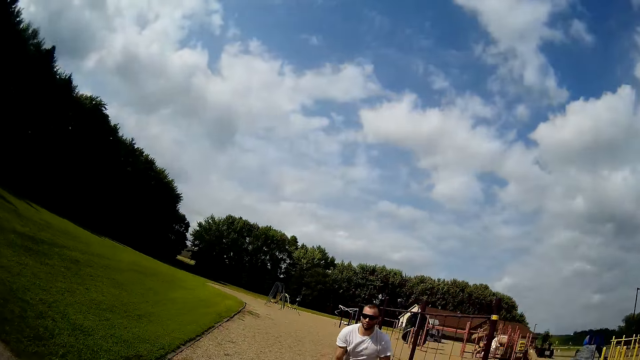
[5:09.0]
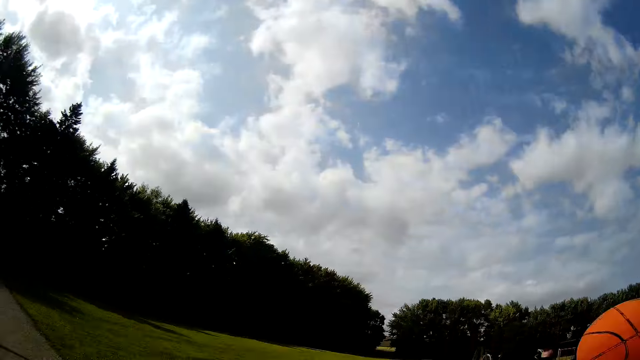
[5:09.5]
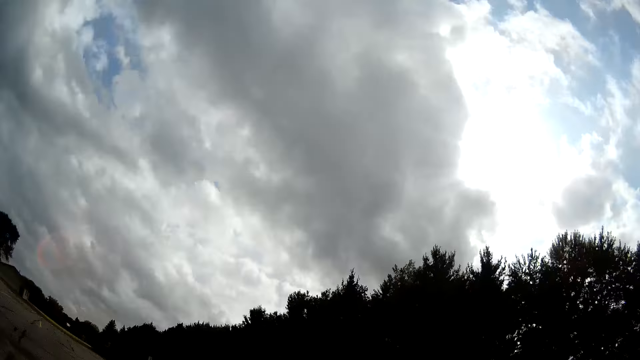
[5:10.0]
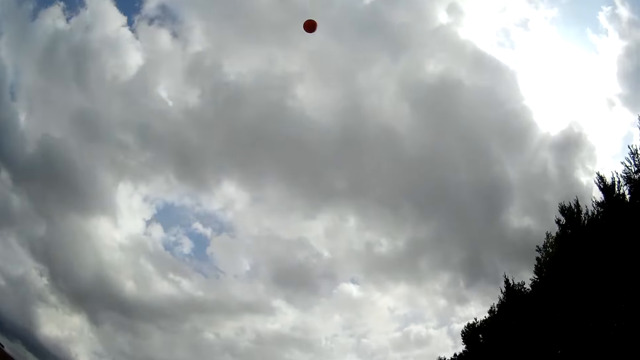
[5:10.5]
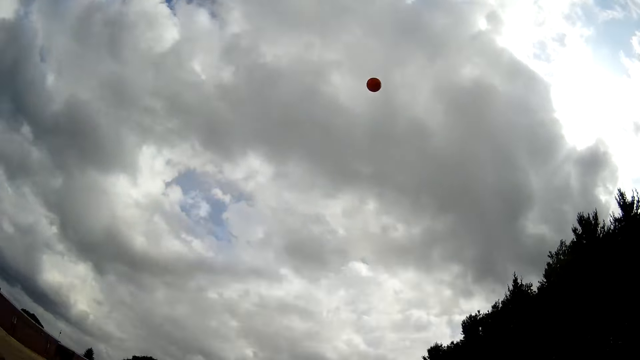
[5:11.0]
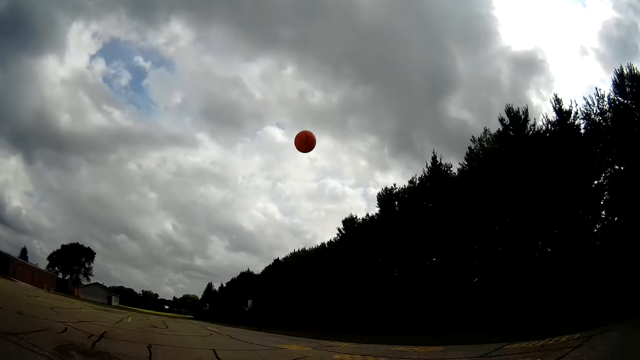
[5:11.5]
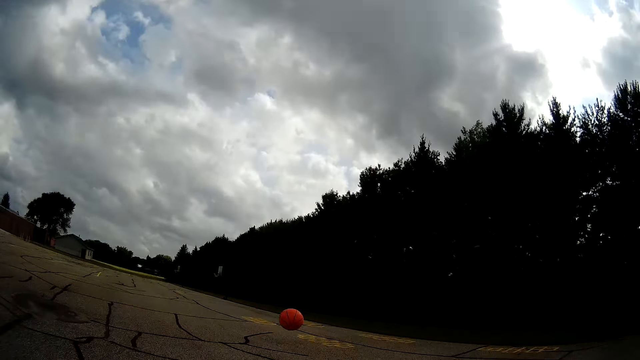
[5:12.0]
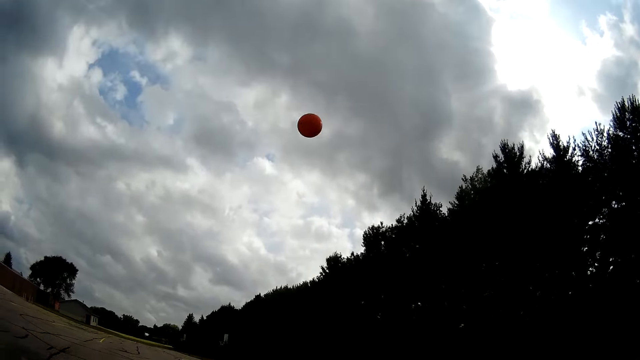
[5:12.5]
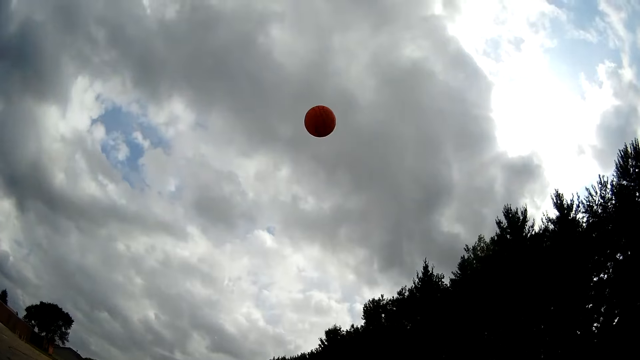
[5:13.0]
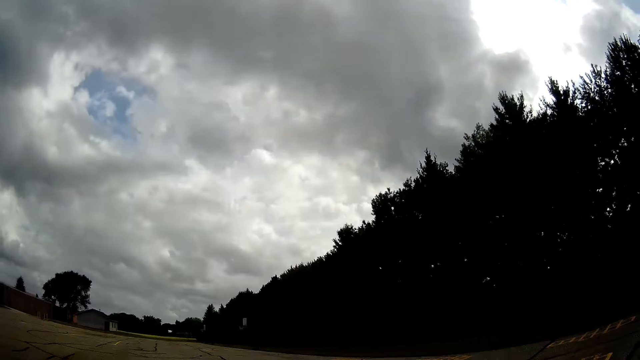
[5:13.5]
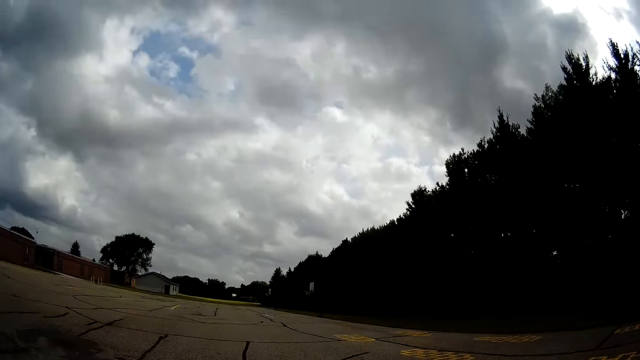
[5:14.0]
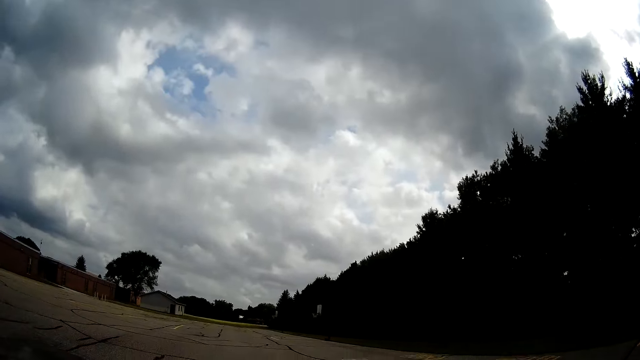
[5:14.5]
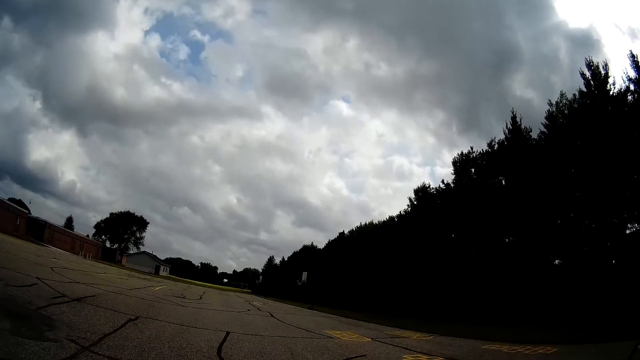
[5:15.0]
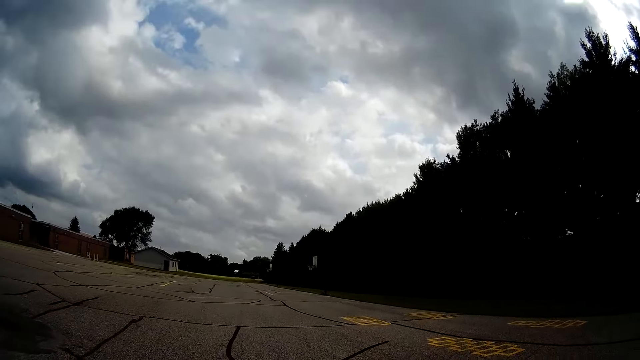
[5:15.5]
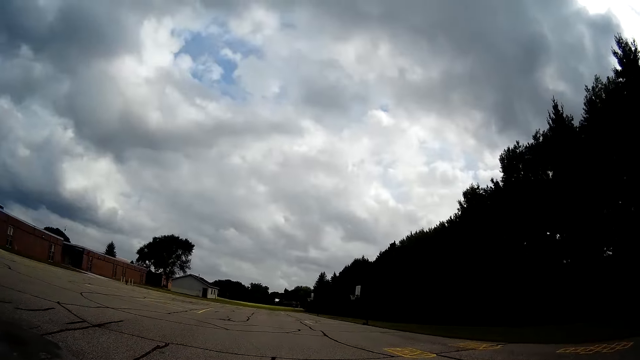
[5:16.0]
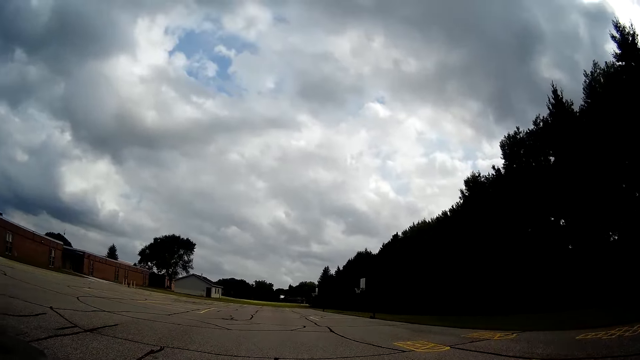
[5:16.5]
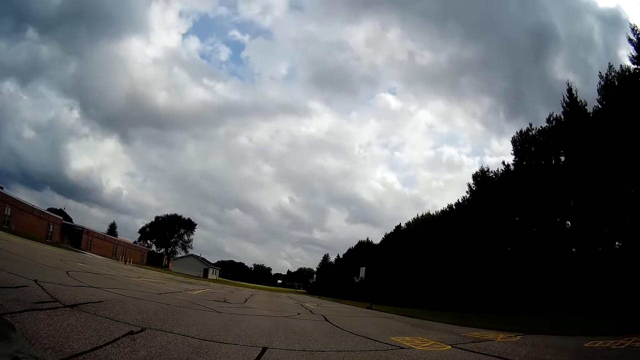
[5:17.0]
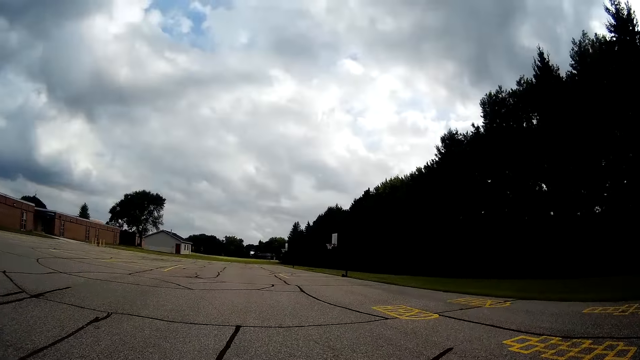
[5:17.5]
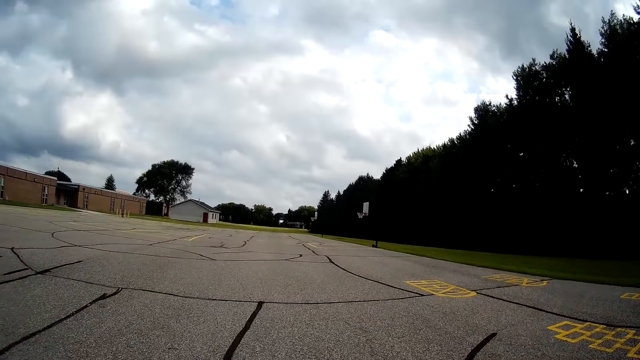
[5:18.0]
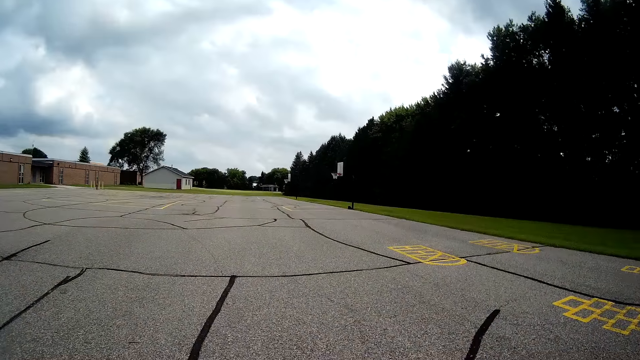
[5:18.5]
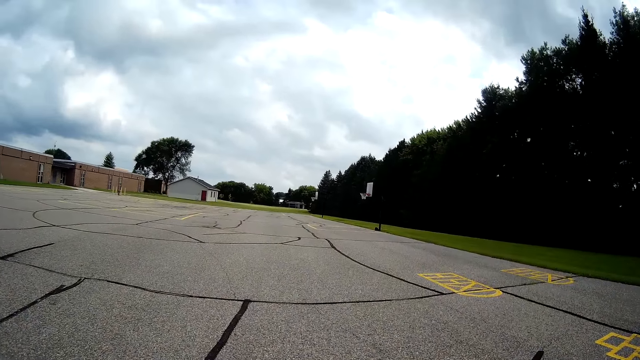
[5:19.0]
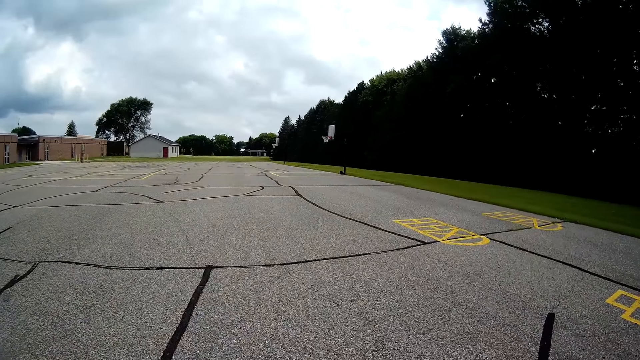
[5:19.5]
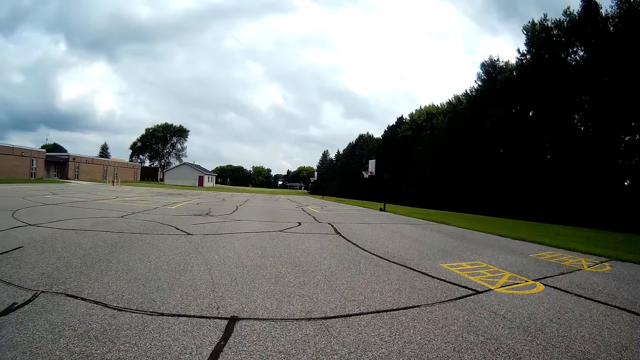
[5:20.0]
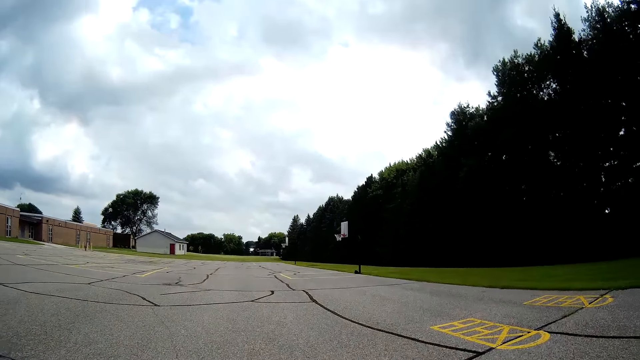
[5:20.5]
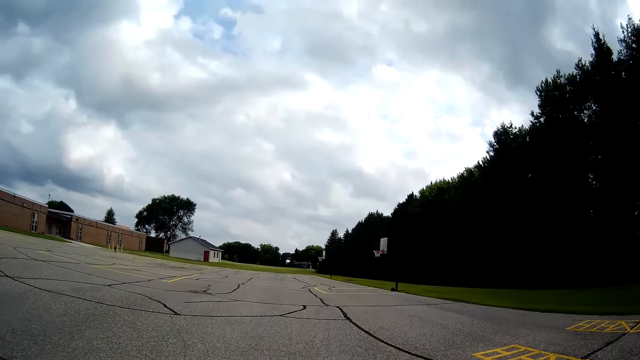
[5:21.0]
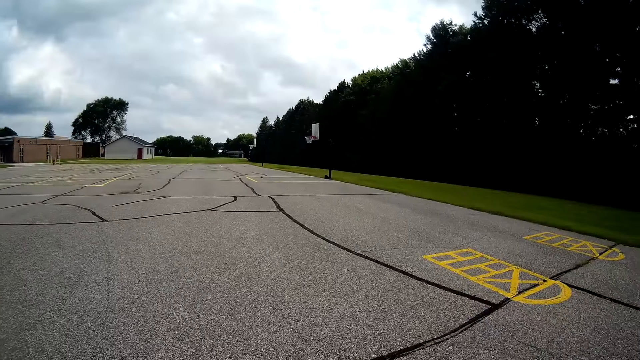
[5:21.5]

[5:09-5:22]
The camera wearer bounces the ball on the ground. They catch the basketball from the man. They throw the ball in the air. They catch the ball. They look around the basketball court.

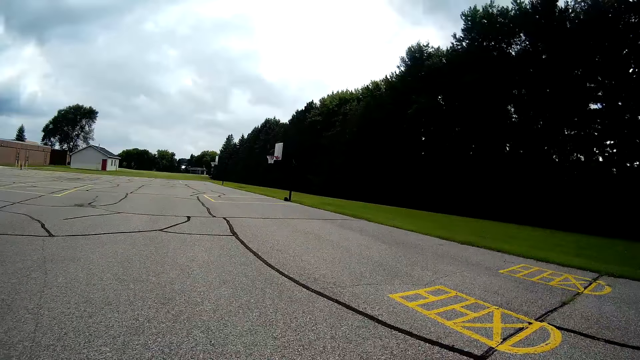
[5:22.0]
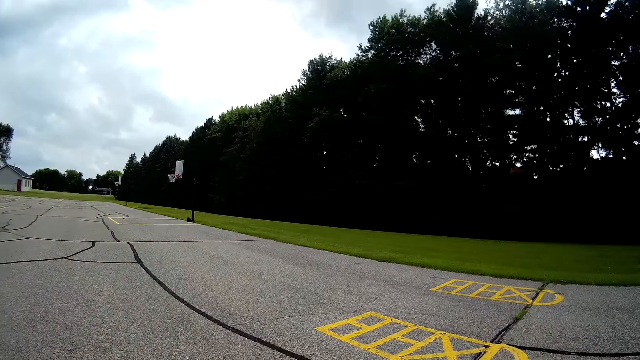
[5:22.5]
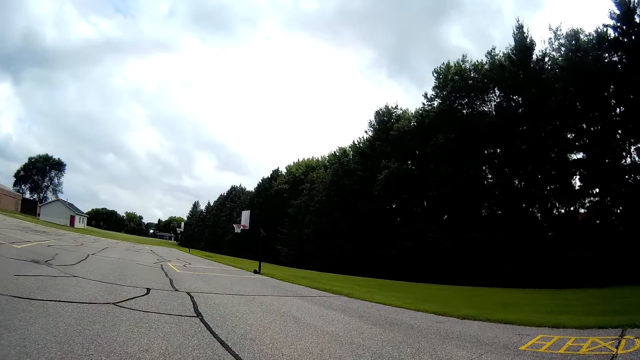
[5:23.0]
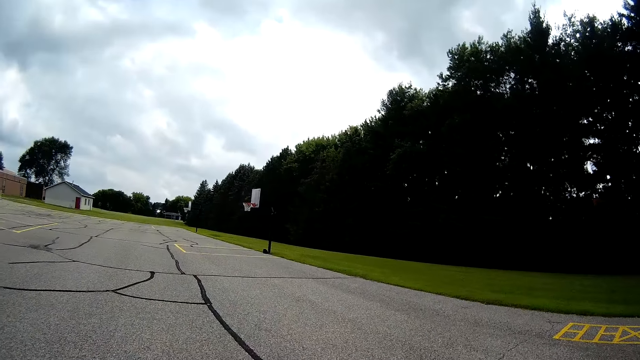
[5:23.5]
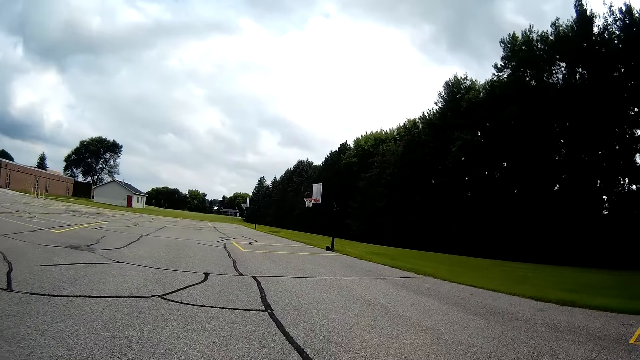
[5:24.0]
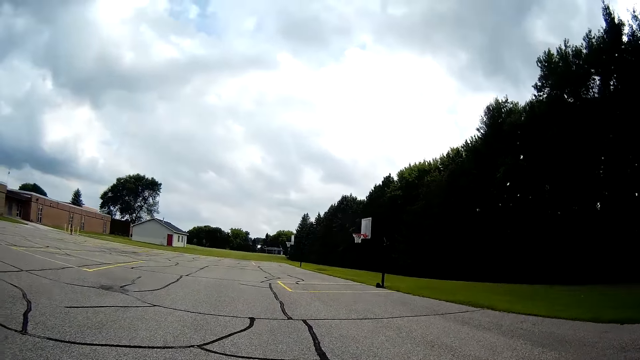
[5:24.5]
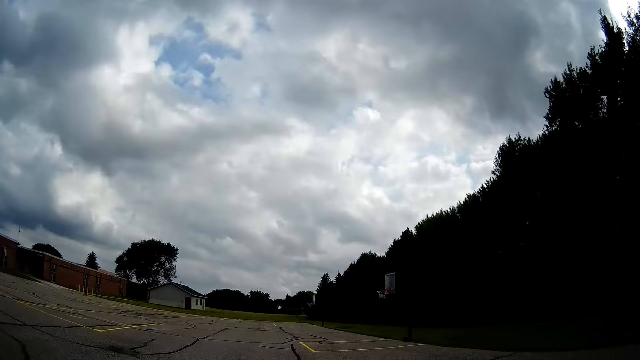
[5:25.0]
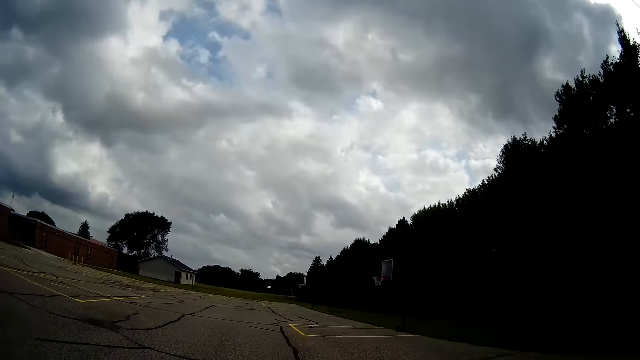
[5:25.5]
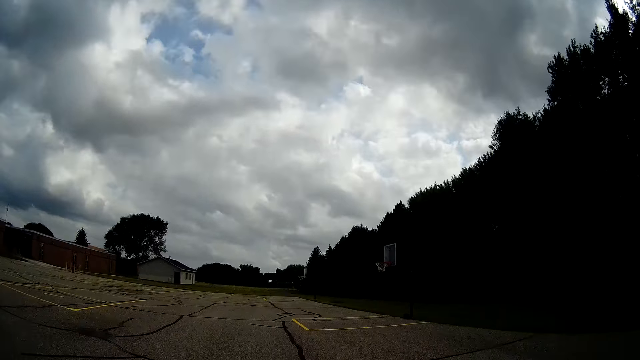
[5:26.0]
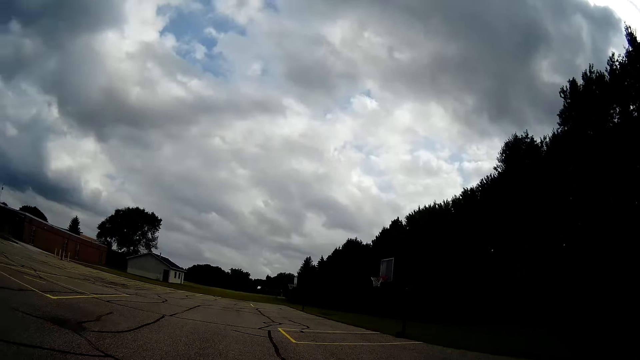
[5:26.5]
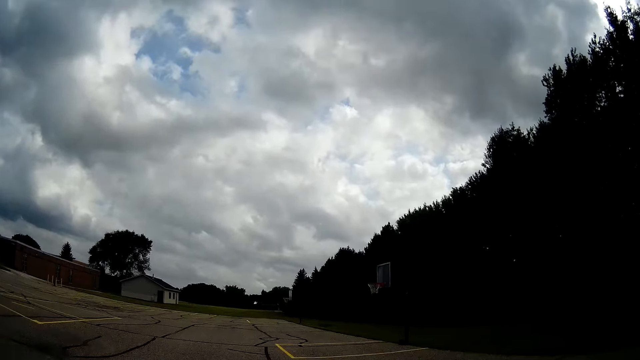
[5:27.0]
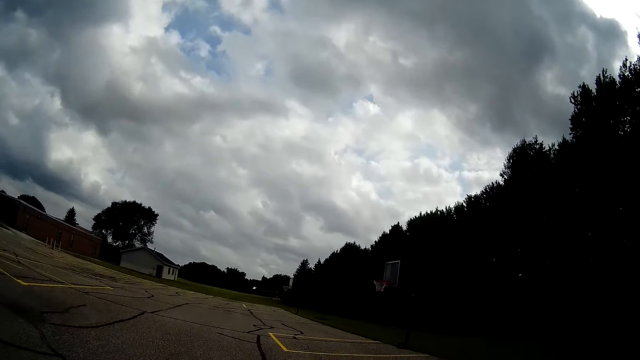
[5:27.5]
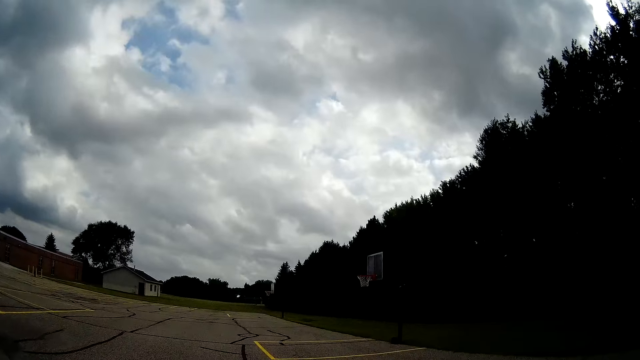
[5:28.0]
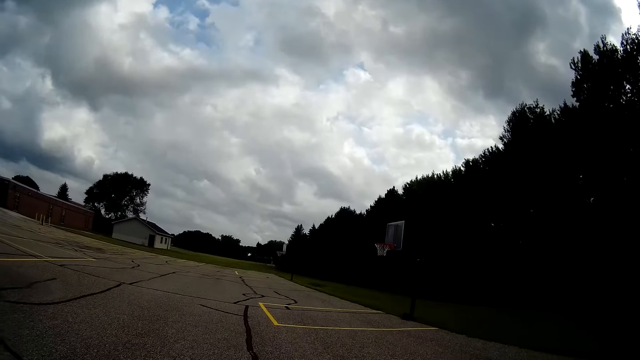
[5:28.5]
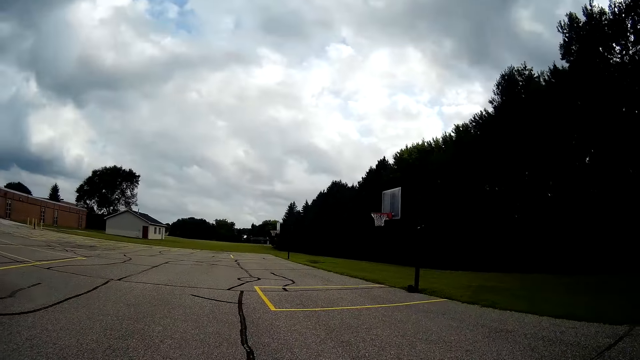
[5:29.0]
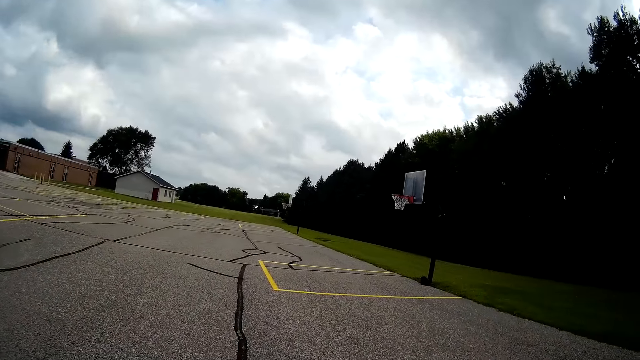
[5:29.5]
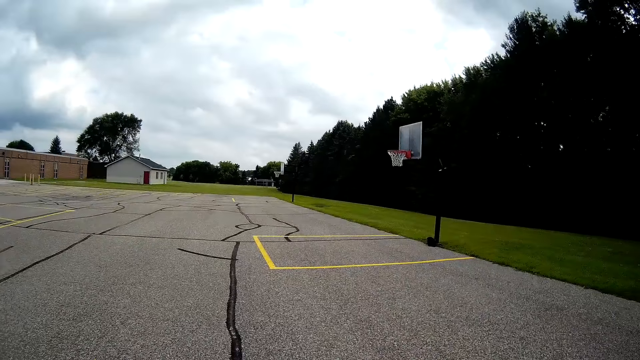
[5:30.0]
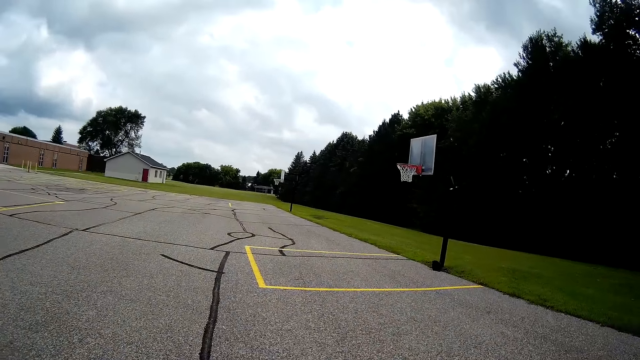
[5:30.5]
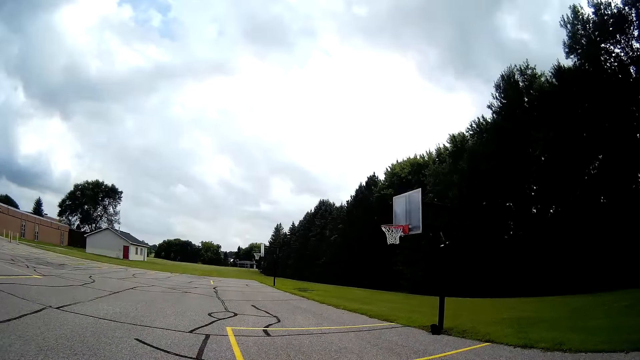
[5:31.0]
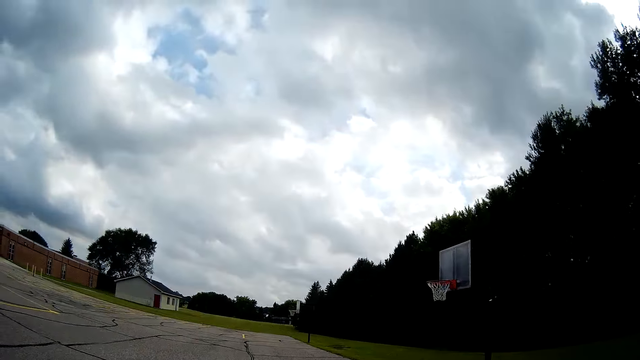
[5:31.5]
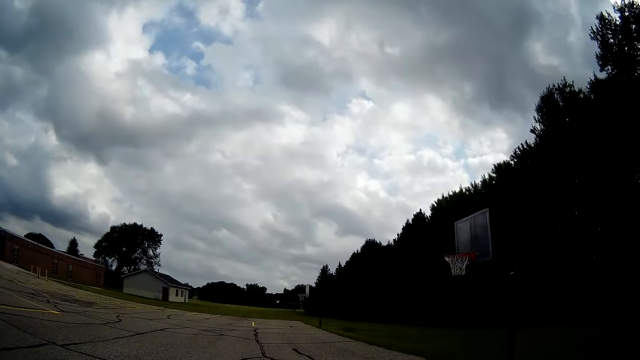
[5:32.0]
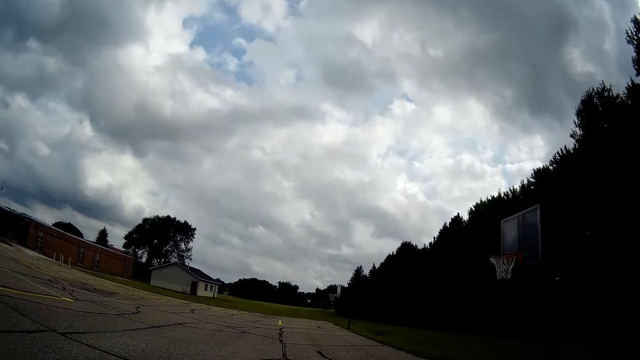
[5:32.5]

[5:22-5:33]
The camera wearer walks towards the rim.
